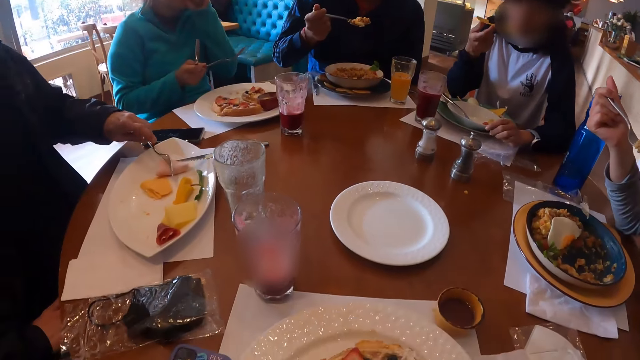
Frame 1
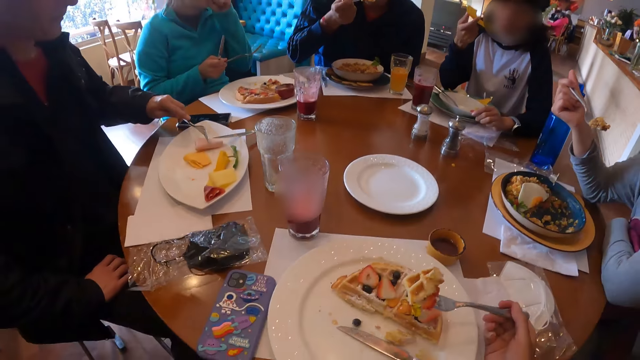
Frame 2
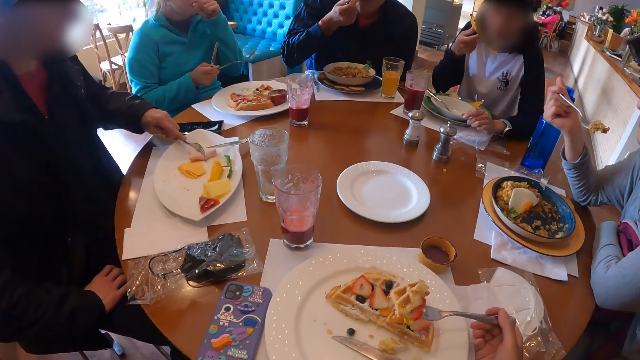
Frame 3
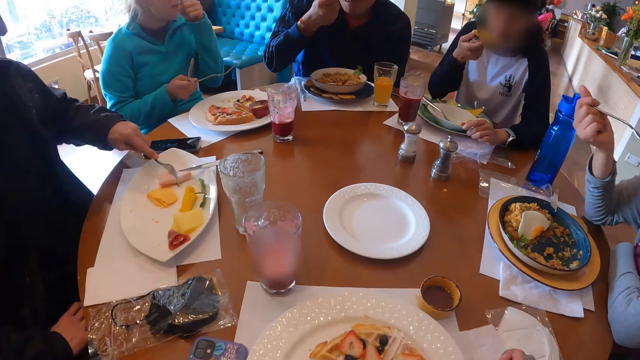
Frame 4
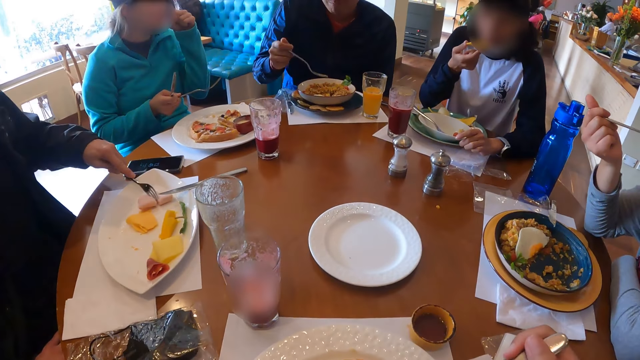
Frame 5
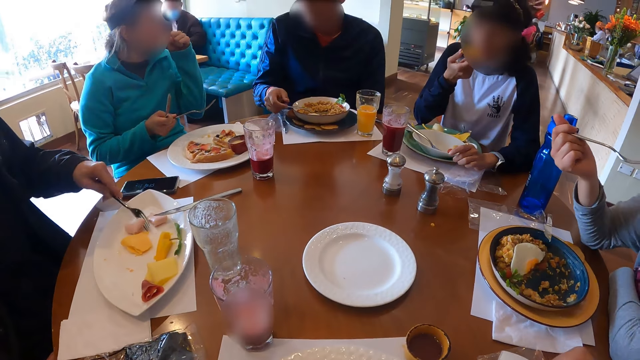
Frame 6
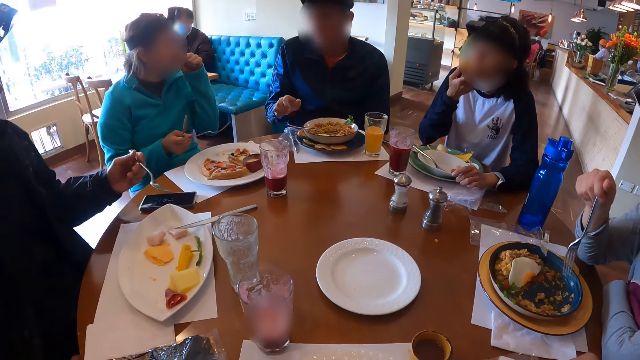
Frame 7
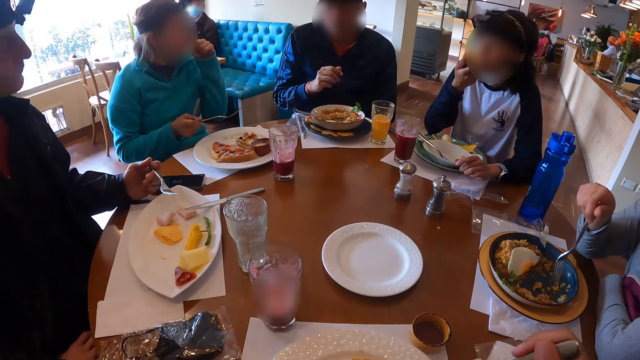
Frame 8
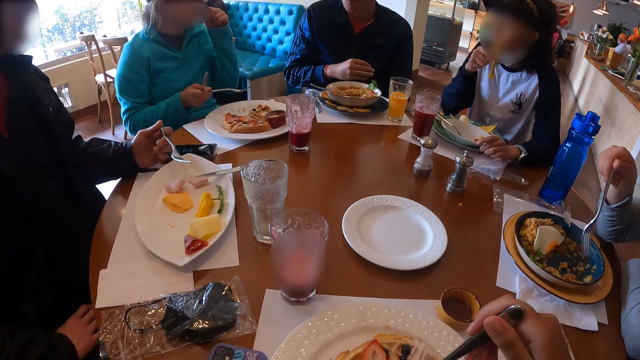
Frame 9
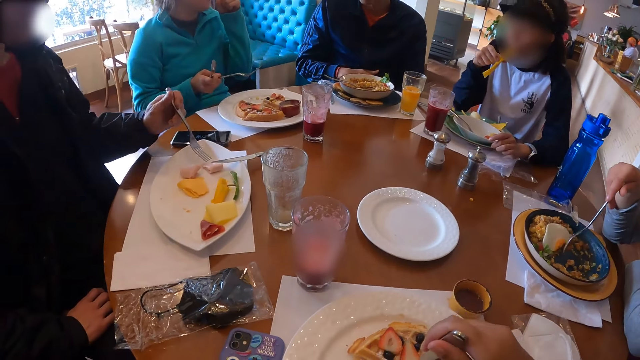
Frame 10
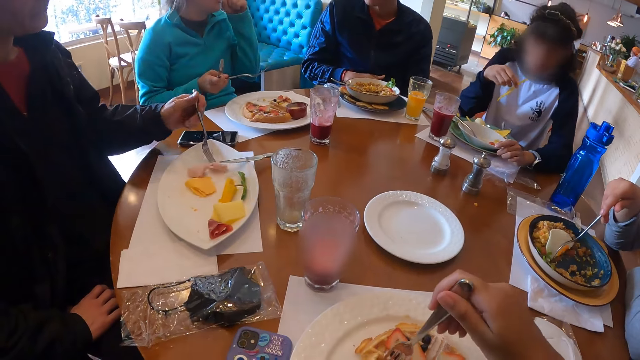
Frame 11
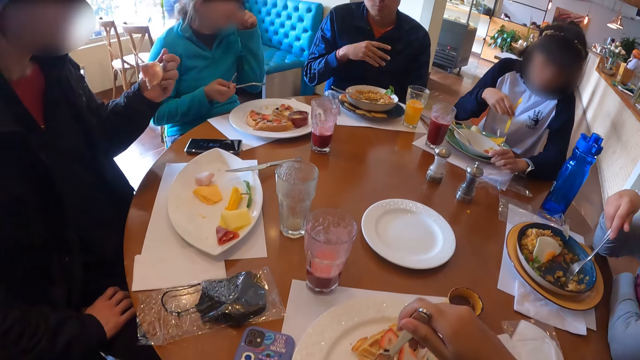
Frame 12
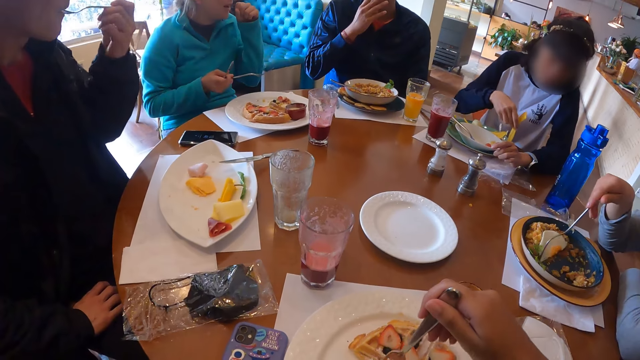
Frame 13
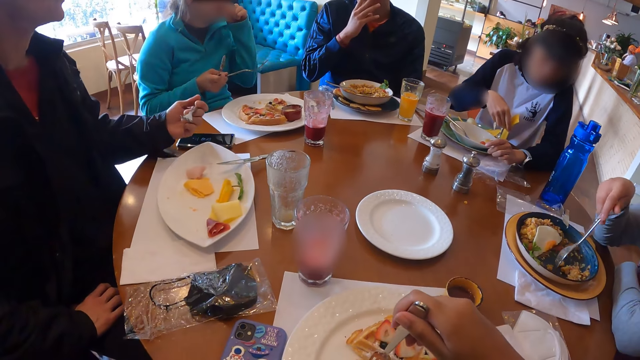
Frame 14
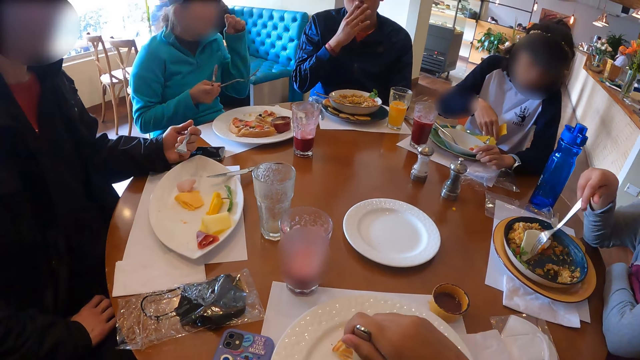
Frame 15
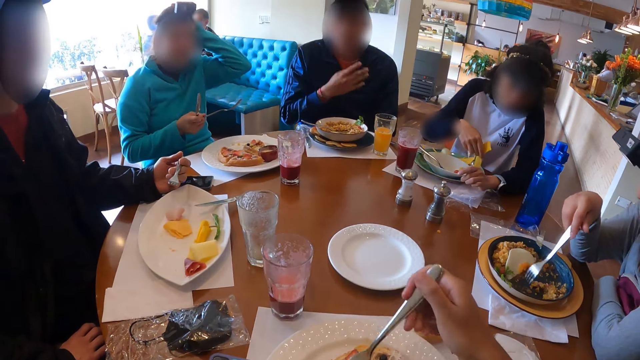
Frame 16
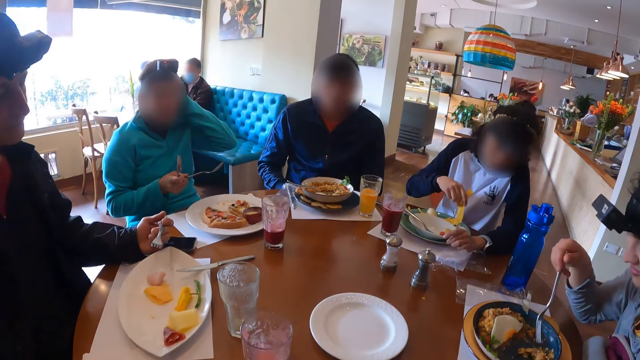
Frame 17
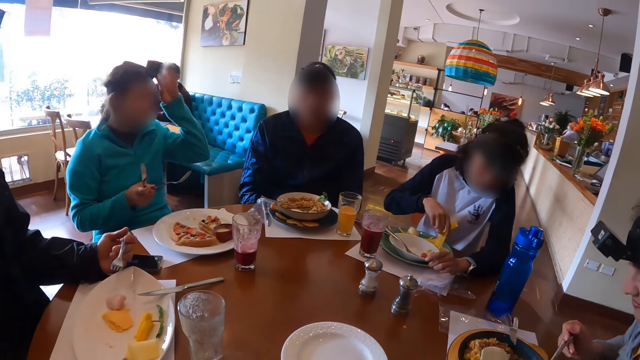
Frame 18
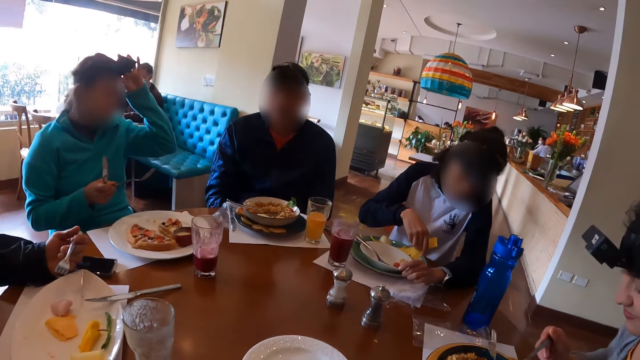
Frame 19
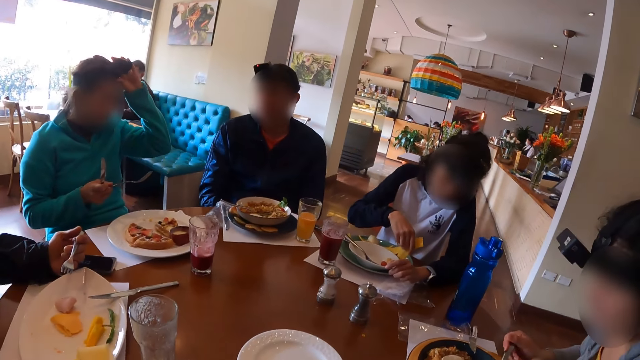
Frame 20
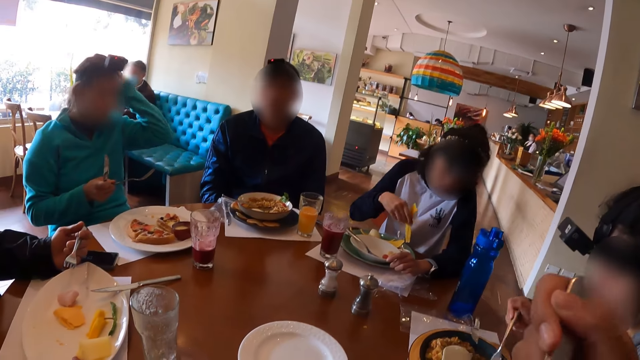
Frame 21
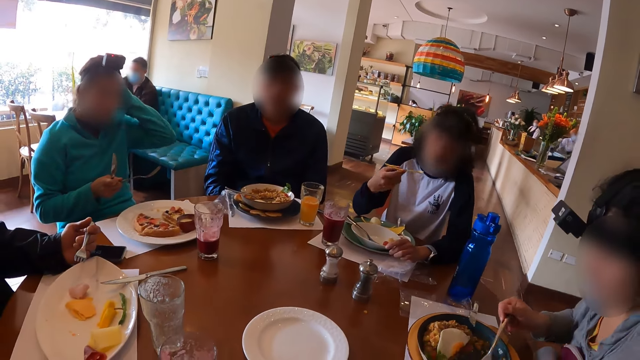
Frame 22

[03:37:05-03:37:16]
The man cuts the food in the plate on the table with the fork in his left hand. A woman eats out of the chips in her right hand. Another man drops the fork in his right hand in the plate on the table. The first man eats food from the plate on the table with the fork in his left hand. The camera wearer eats food from the plate on the table with the fork in his right hand. The other man converses with the group of people at the table. Another woman eats food from the plate on the table with the fork in her right hand. The first woman scoops cream with the chips in her right hand from the plate on the table. A third woman converses with the first woman. The third woman touches a device on her head or the hair with her left hand.

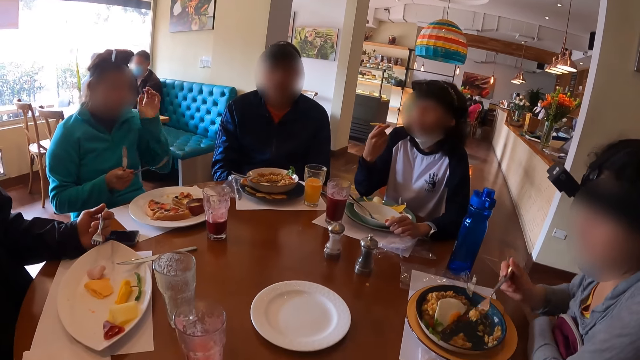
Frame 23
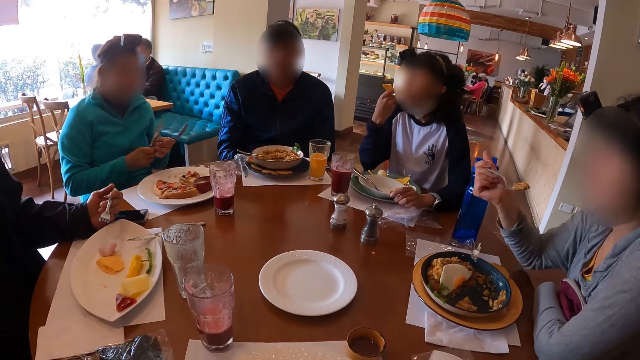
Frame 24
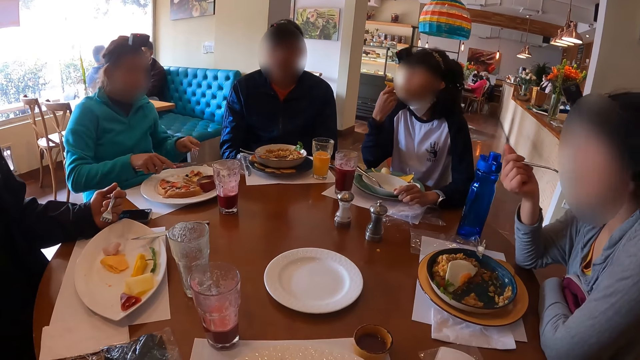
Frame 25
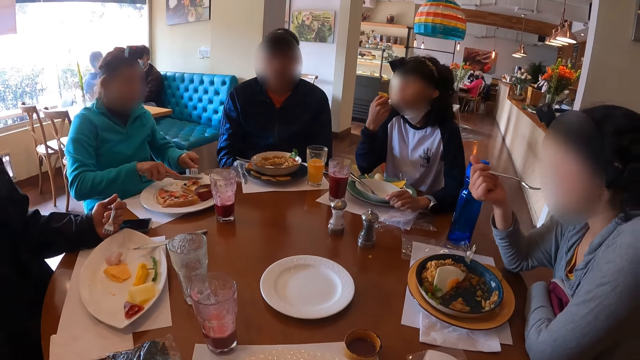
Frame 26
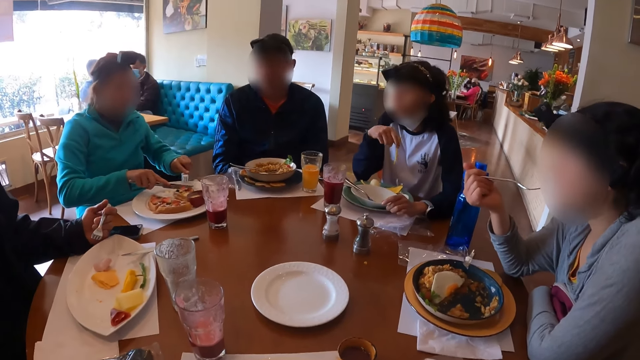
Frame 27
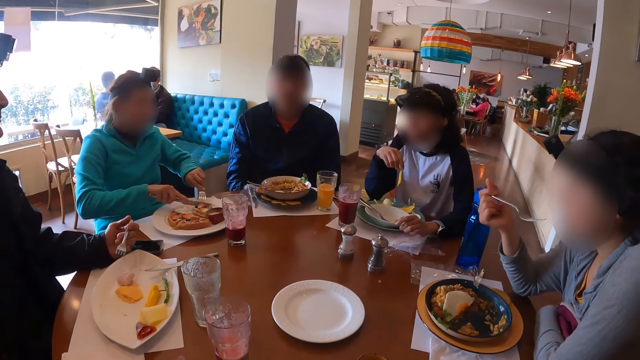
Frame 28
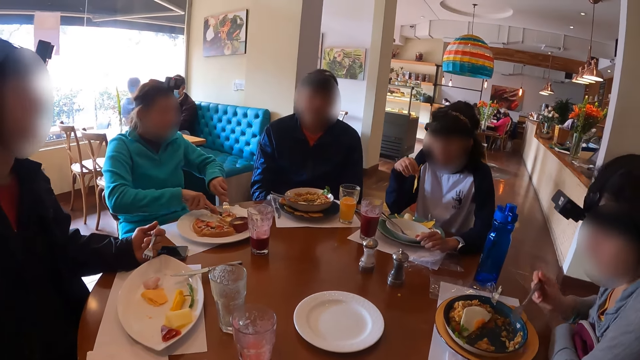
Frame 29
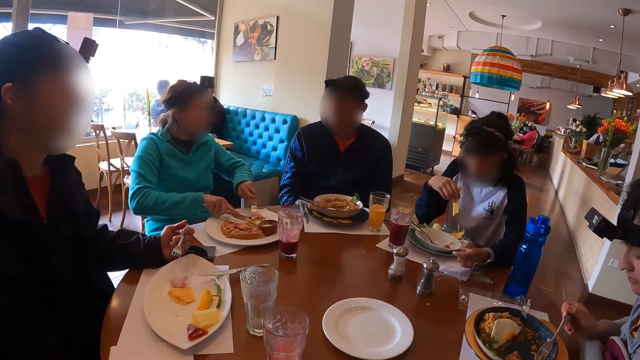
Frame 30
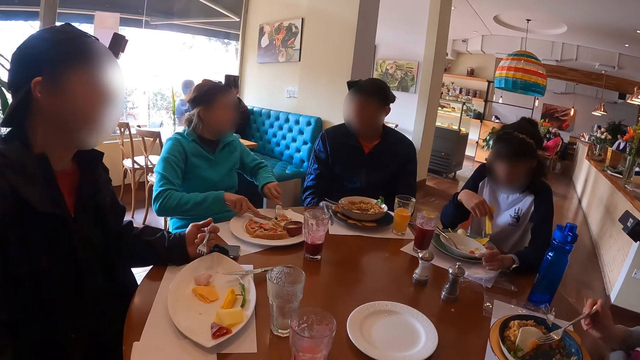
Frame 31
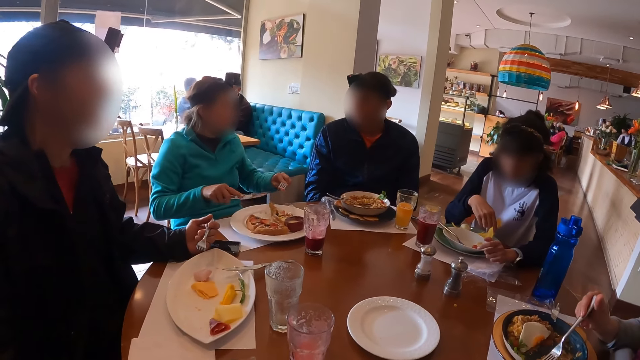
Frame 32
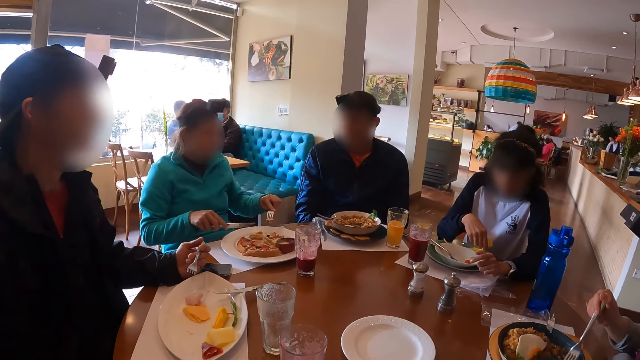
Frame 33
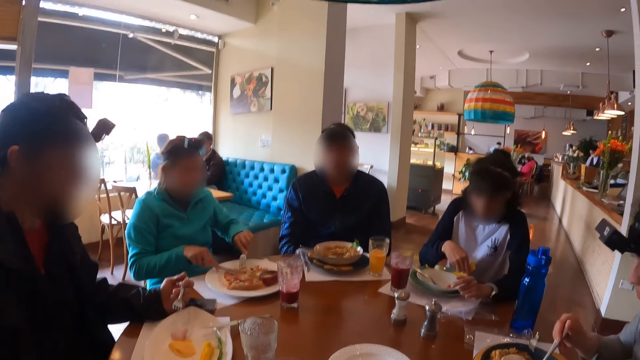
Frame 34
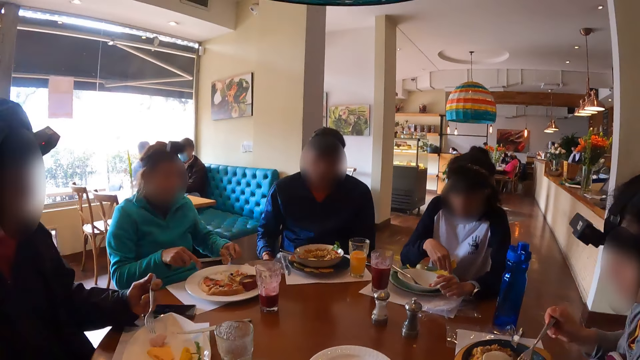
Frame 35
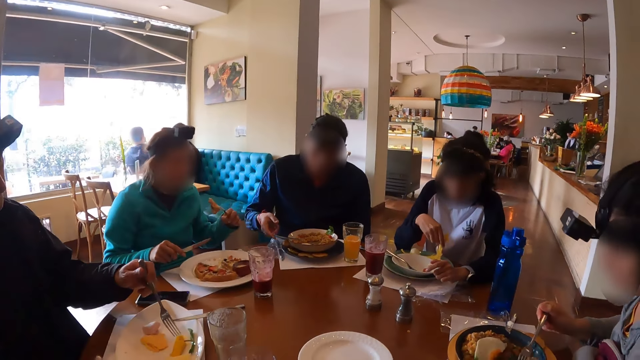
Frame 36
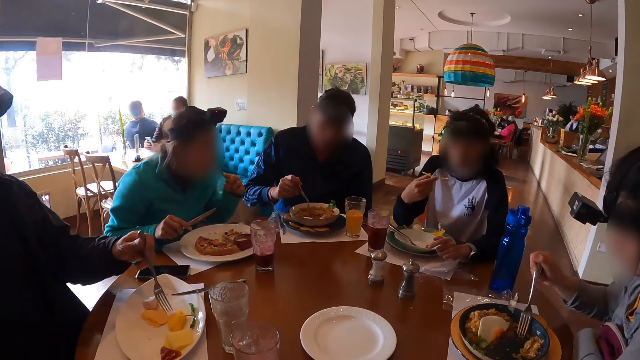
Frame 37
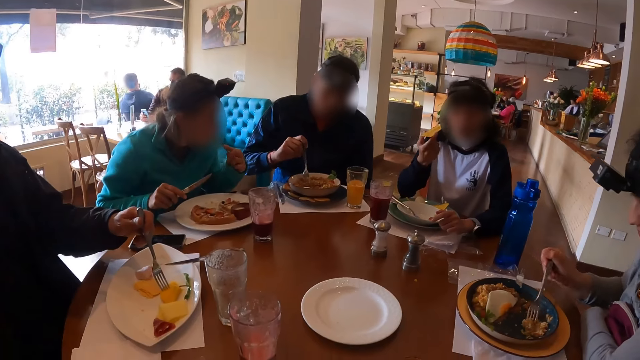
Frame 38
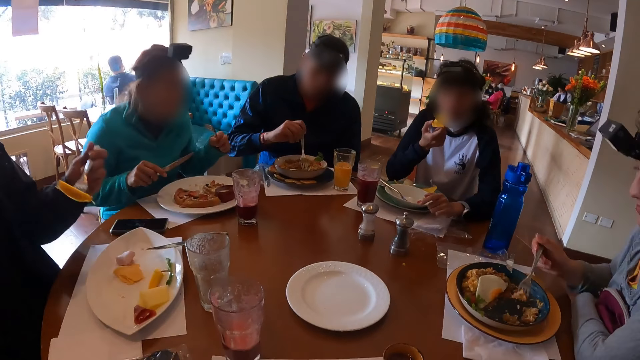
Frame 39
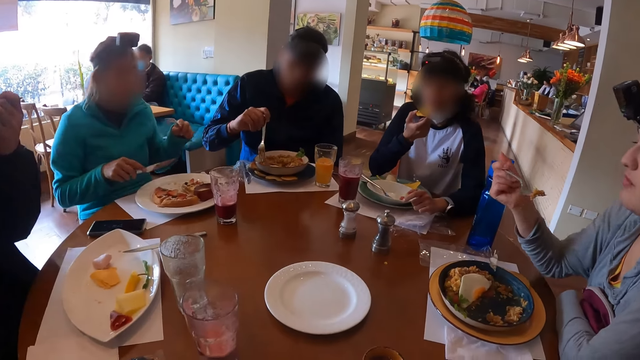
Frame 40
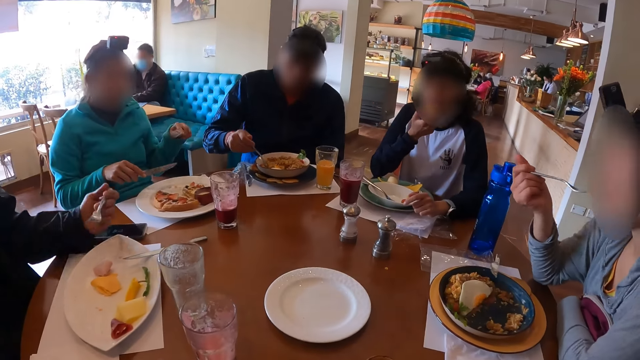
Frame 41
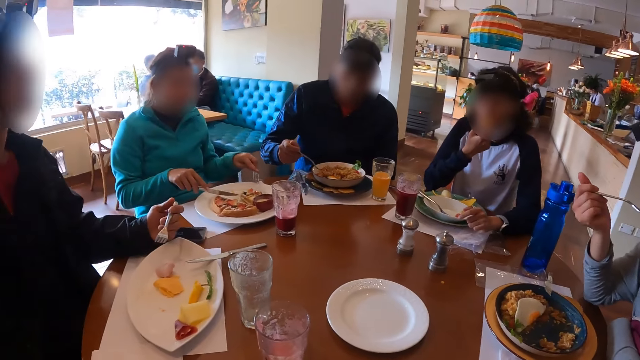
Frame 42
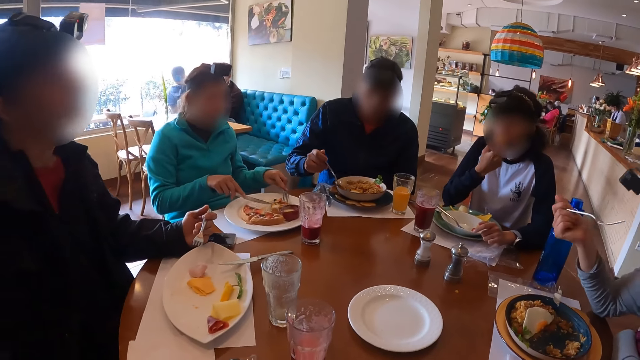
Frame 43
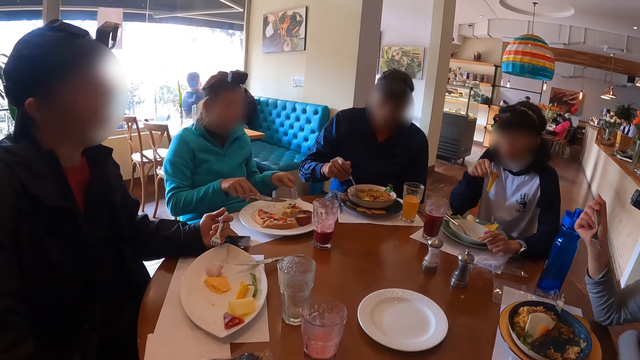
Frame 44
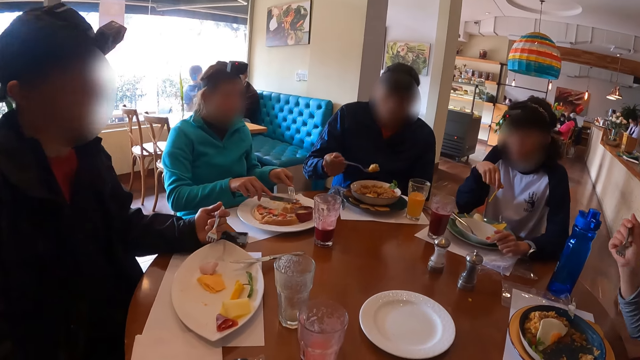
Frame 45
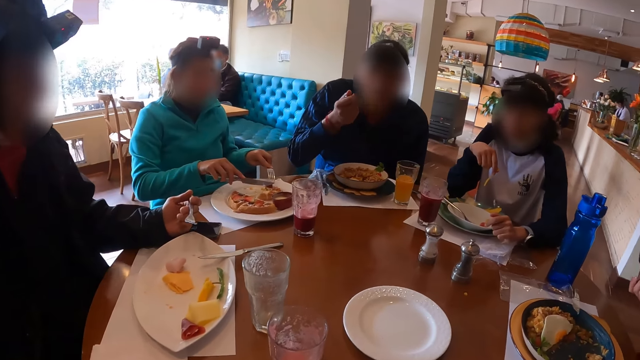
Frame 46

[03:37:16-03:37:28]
A woman eats out of the chips in her right hand. Another woman takes food from the plate on the table with the fork and table knife in her hands into her mouth. The camera wearer, two men and three ladies eat food in a restaurant. The first woman scoops cream with the chips in her right hand from the plate on the table. A third woman eats food from the plate on the table with the fork in her right hand. A man eats food from the plate on the table with the fork in his right hand. Another man eats food from the plate on the table with the fork in his left hand. The first woman eats out of the chips in her right hand. The second woman takes food from the plate on the table with the fork and table knife in her hands into her mouth.
